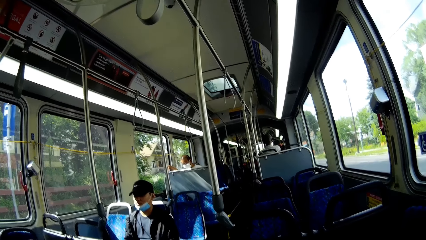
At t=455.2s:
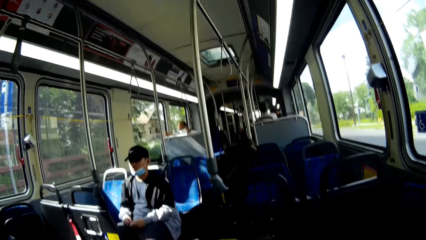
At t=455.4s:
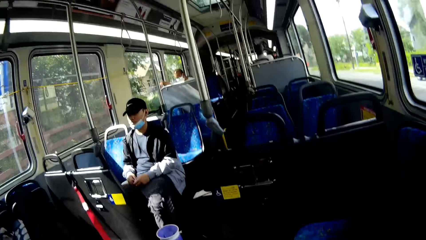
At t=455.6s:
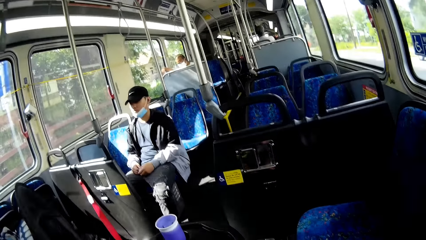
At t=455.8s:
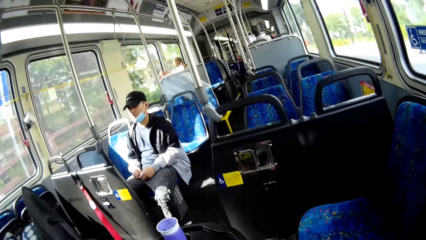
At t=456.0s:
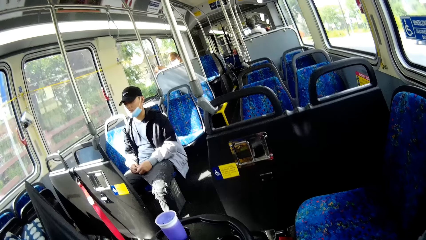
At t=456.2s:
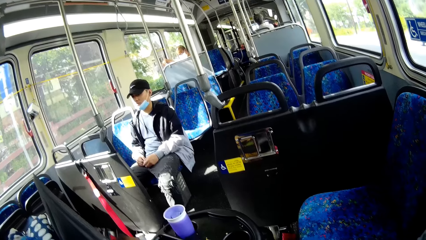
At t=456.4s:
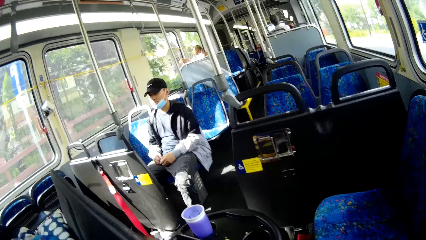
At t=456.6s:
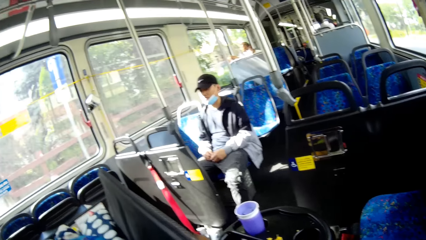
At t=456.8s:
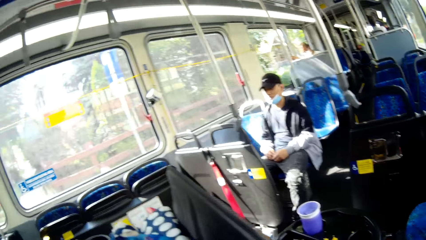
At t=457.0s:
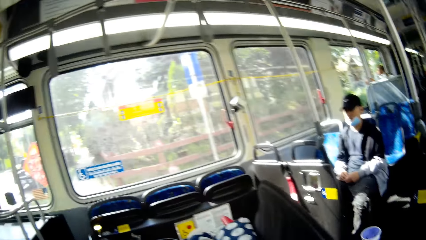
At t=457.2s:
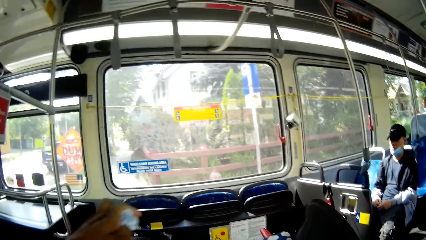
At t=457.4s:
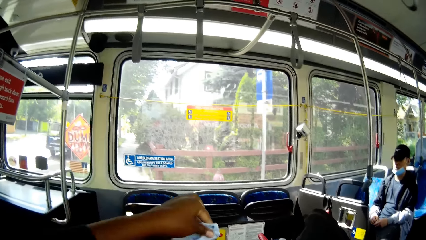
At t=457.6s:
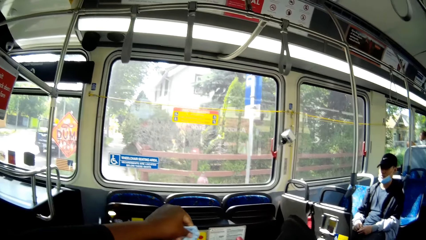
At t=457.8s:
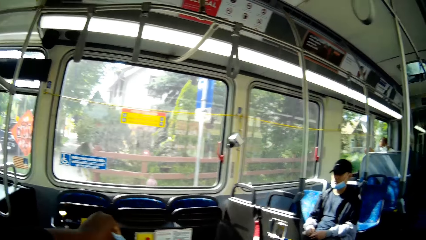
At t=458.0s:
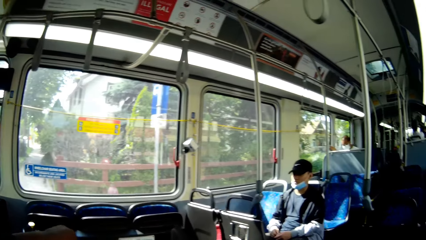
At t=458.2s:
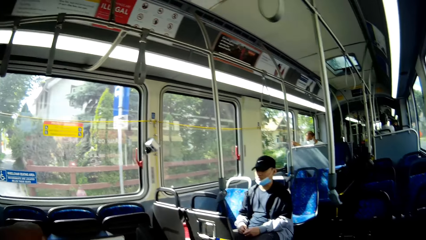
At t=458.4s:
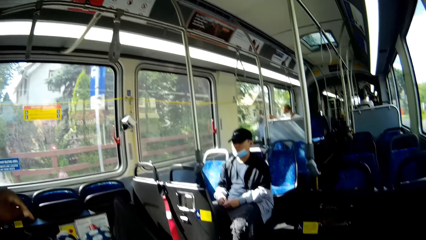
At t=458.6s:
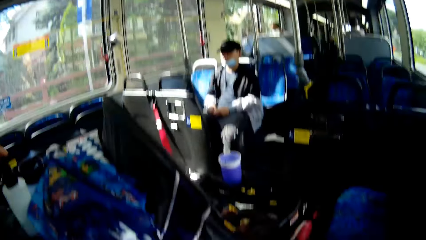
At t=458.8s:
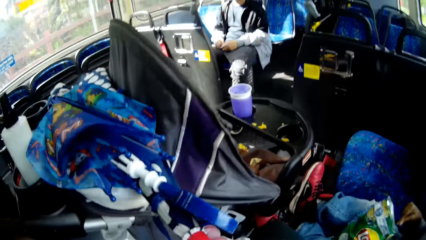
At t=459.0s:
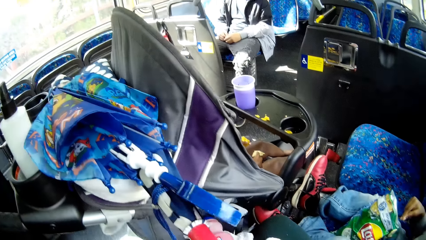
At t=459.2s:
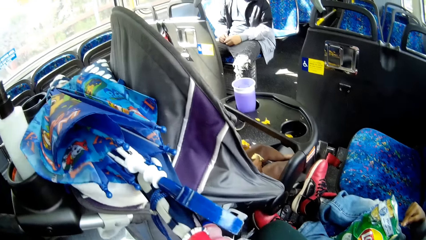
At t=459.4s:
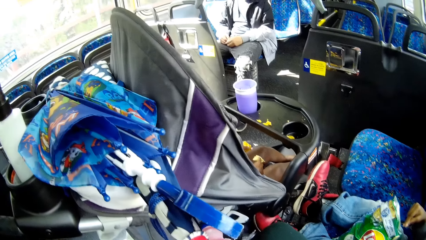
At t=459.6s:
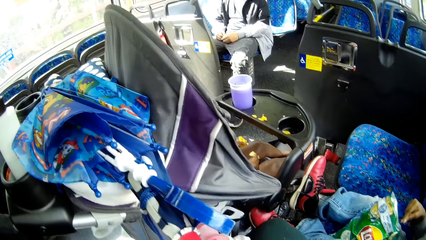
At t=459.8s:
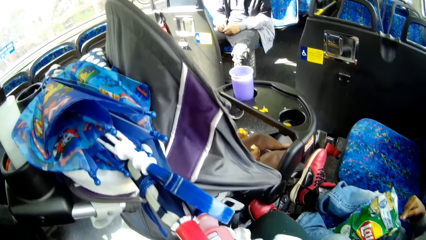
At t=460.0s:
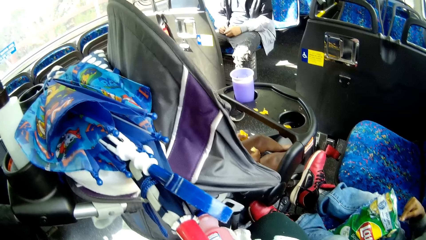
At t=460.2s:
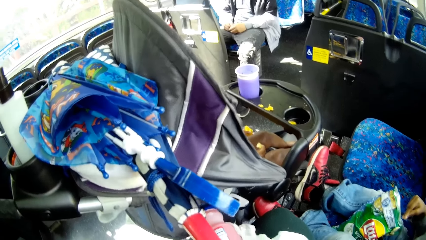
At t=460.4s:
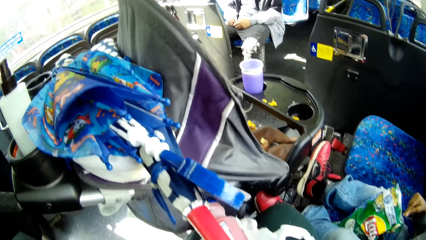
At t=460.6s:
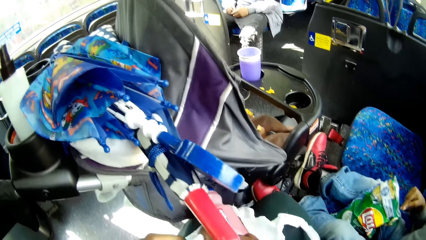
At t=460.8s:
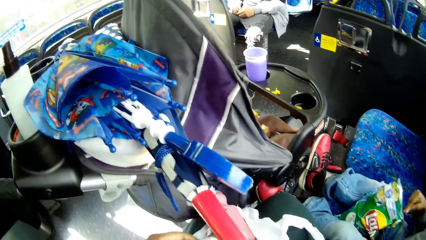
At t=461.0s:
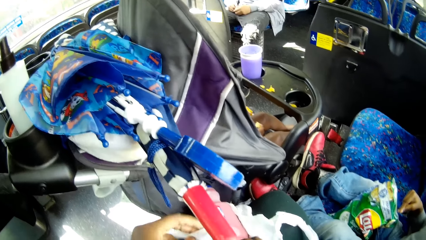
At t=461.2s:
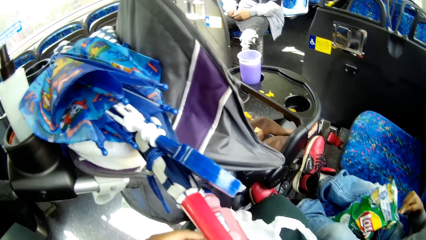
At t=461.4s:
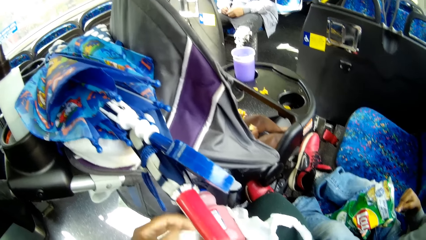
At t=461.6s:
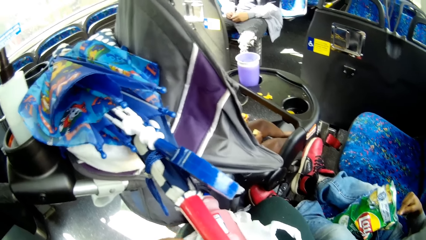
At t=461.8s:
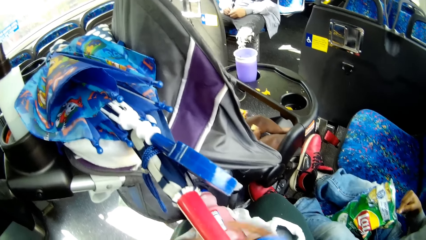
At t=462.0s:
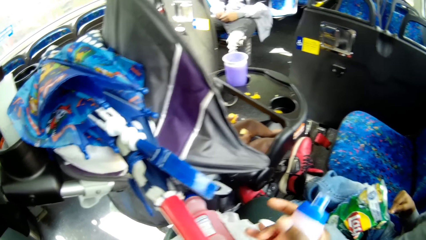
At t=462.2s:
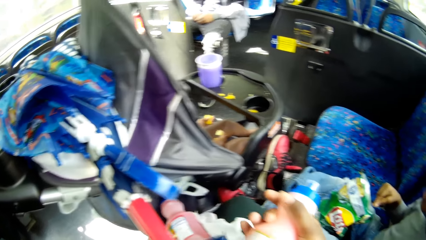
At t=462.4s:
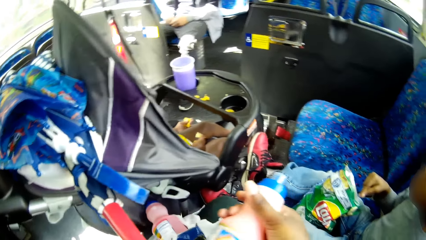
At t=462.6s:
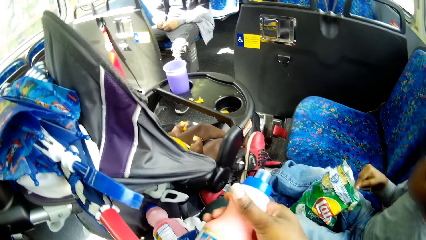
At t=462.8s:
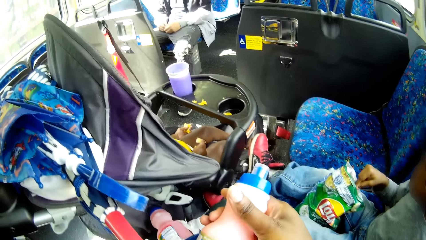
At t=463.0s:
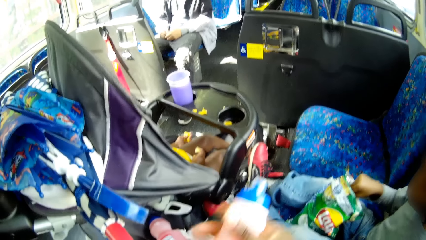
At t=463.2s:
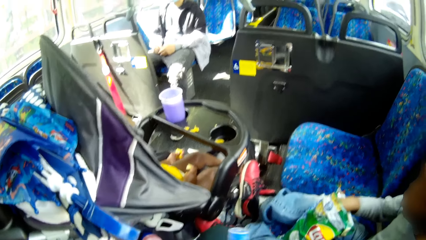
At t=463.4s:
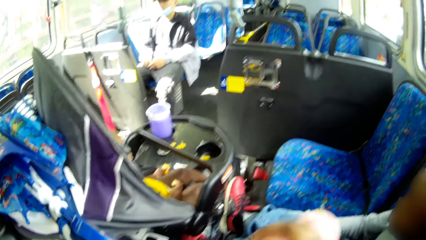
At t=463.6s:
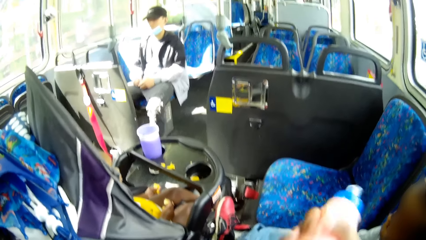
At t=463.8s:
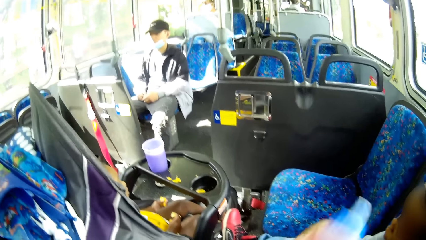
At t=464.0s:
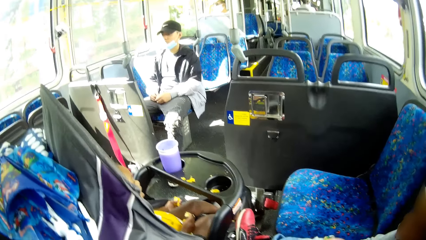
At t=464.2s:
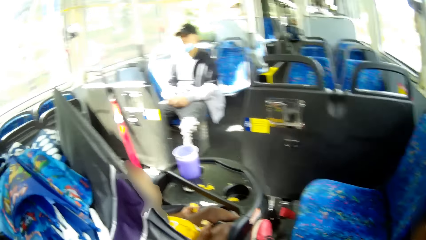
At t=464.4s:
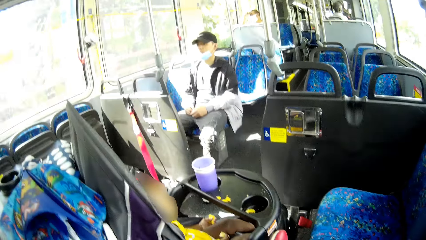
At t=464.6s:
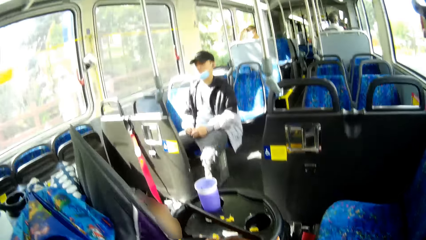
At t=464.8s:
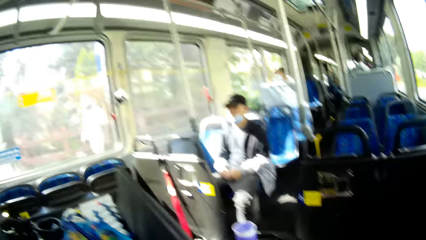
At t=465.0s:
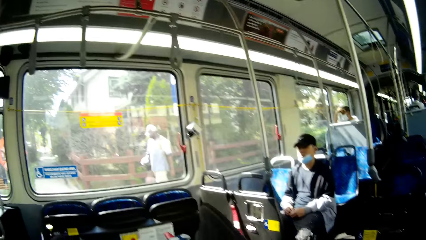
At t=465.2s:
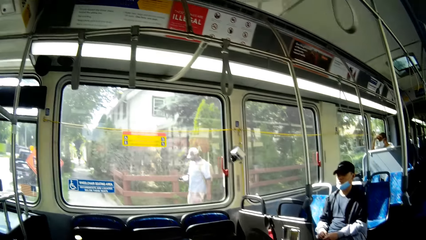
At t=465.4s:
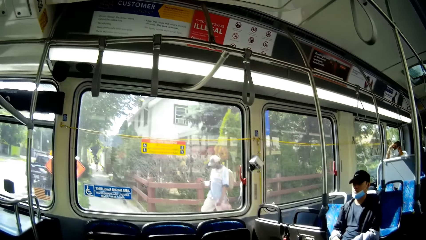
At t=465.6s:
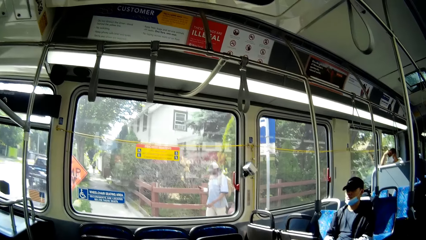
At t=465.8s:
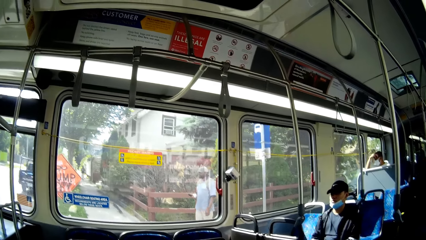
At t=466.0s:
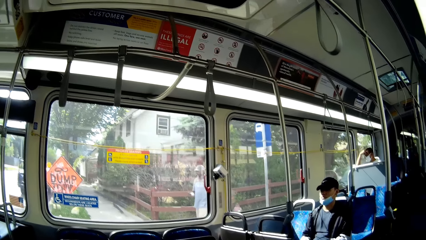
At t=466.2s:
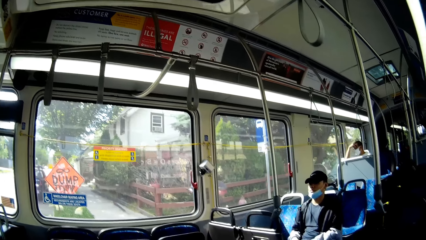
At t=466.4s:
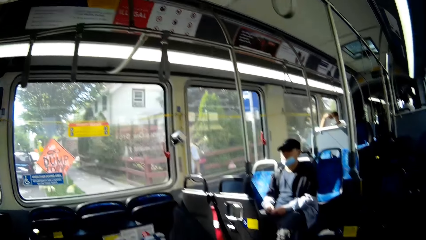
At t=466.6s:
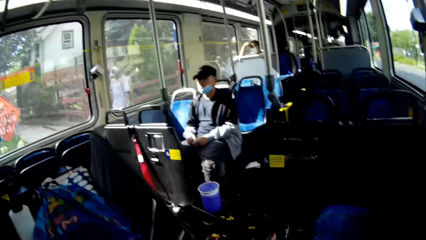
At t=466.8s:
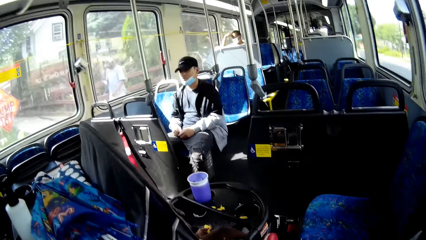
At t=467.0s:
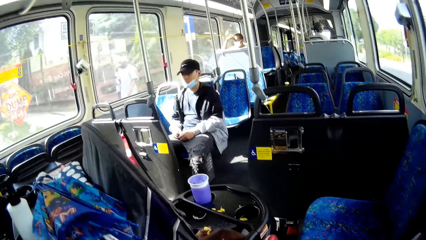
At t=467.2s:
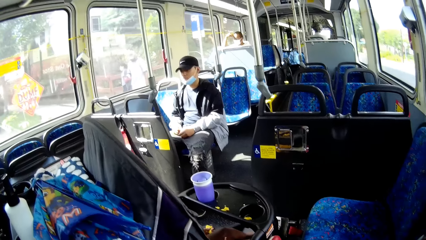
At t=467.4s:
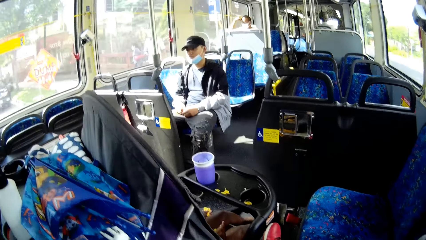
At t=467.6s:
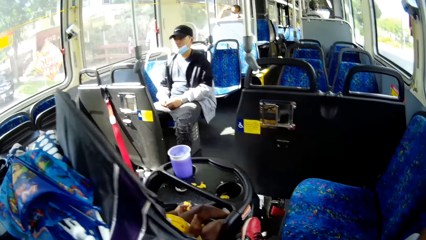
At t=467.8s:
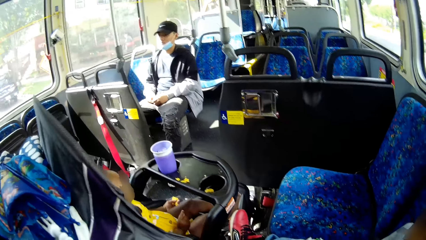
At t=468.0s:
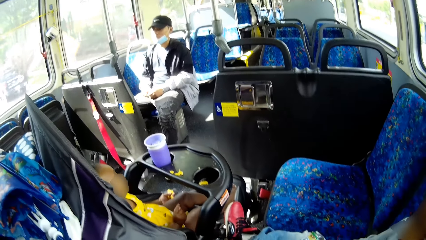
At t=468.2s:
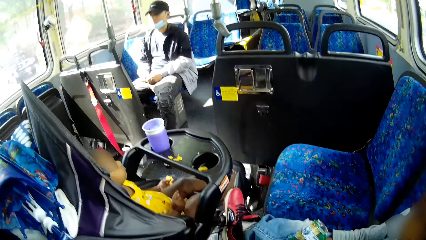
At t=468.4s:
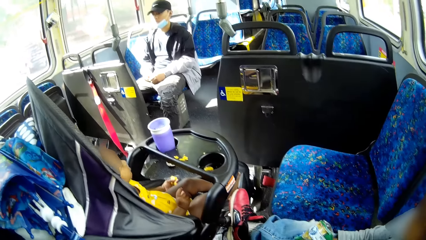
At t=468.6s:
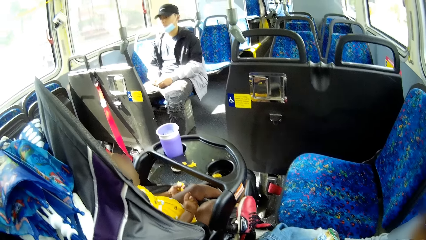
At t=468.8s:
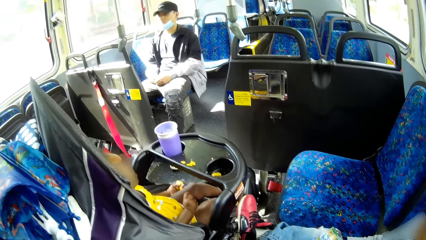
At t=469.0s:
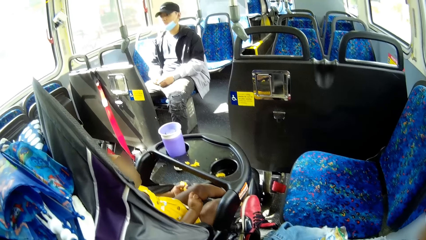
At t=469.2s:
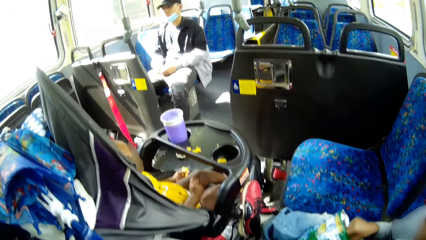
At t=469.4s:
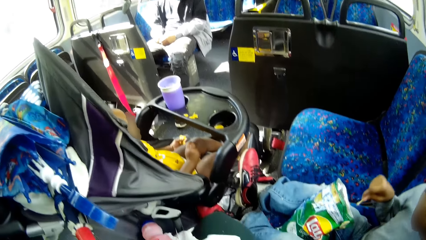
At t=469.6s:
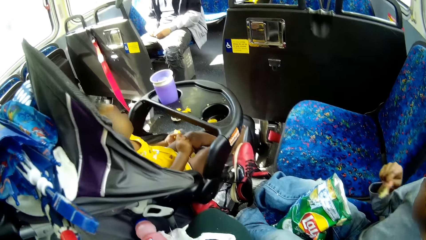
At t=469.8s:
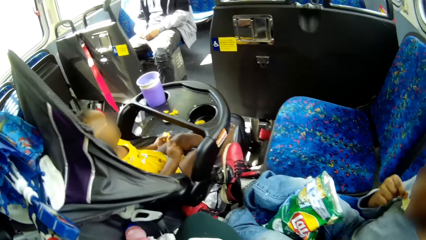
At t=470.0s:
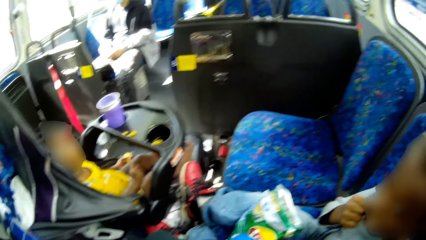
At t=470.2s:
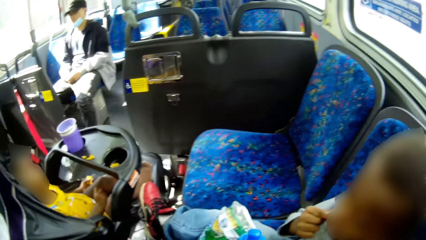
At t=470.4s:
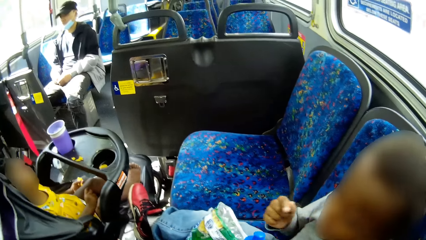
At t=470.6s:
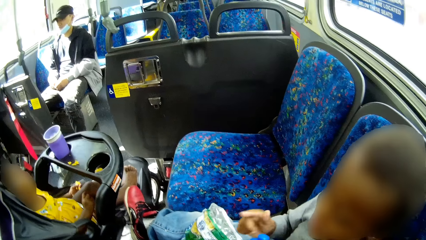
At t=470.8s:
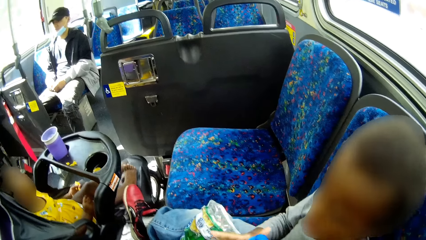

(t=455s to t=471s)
The camera wearer puts a nylon in a cup on the toddler car with her left hand. She screws a cap of a bottle in her right hand with her left hand. She holds the bottle in her right hand. She shakes the bottle in her right hand. A boy feeds himself with a potato chip in his right hand from a potato chip pack in his left hand.
